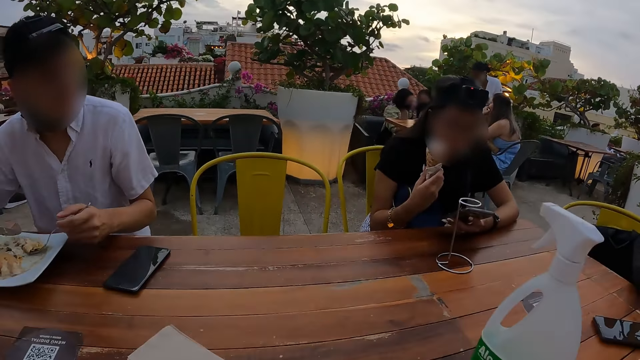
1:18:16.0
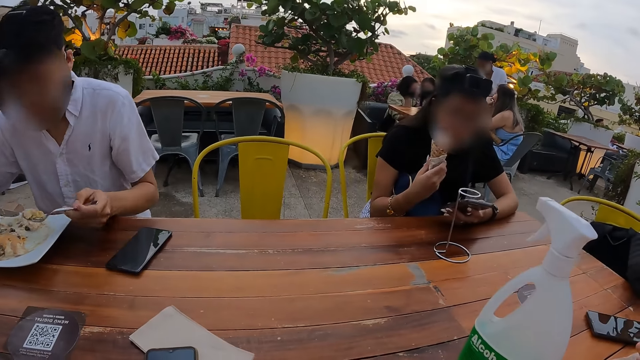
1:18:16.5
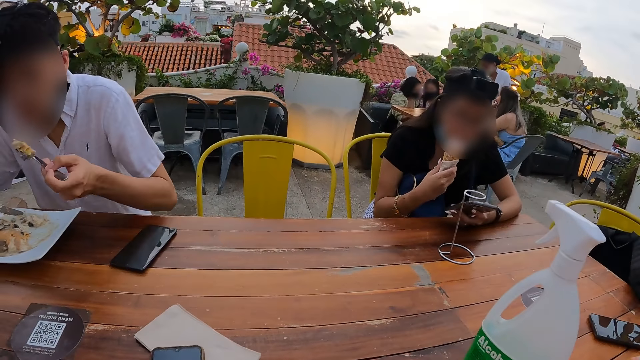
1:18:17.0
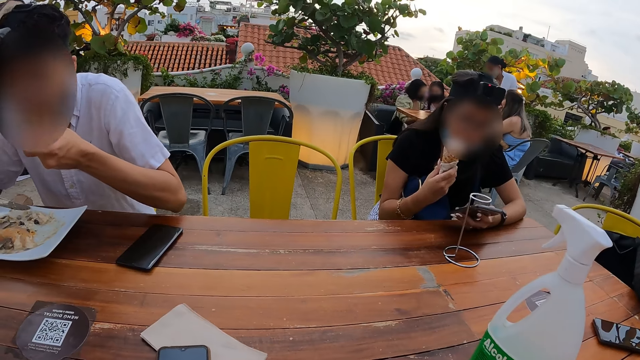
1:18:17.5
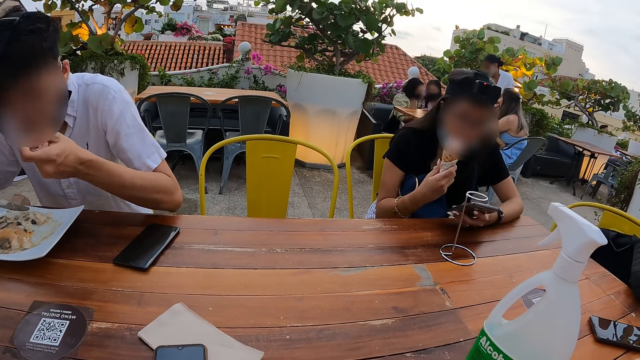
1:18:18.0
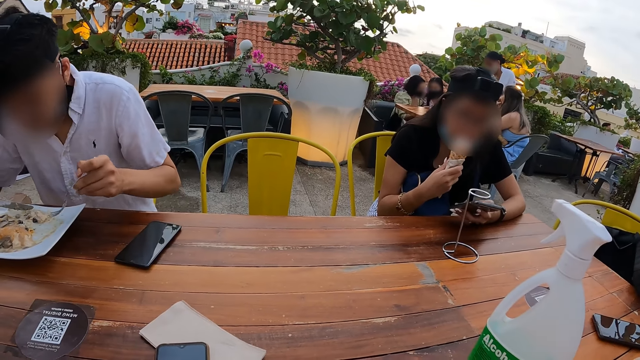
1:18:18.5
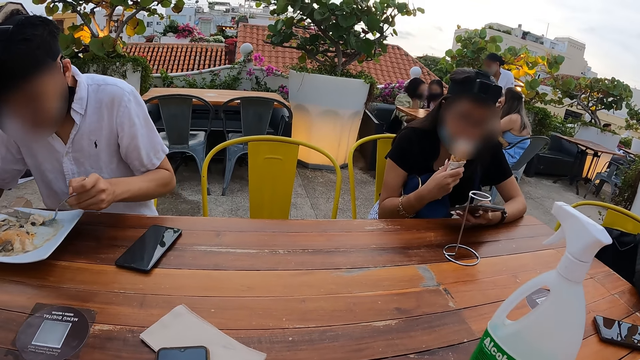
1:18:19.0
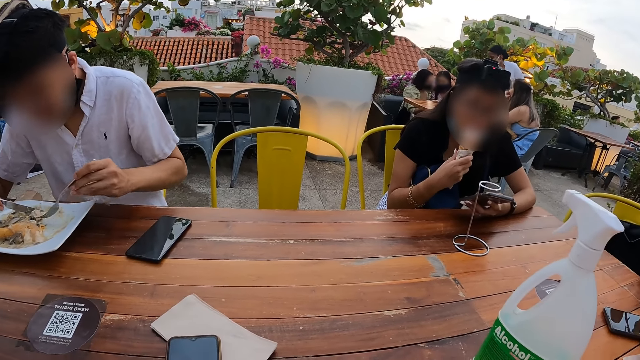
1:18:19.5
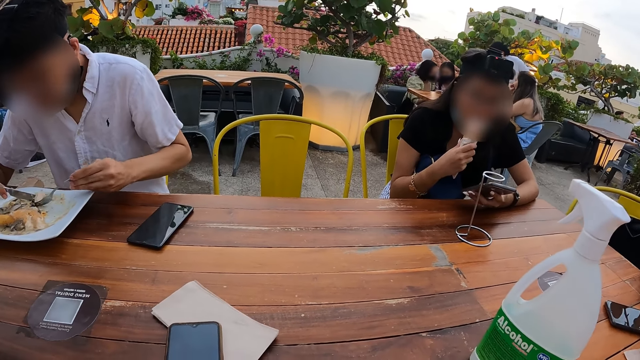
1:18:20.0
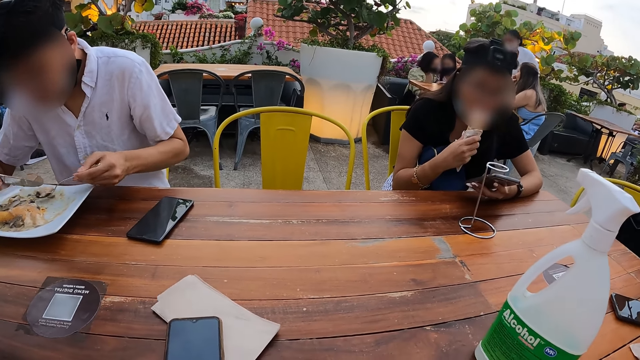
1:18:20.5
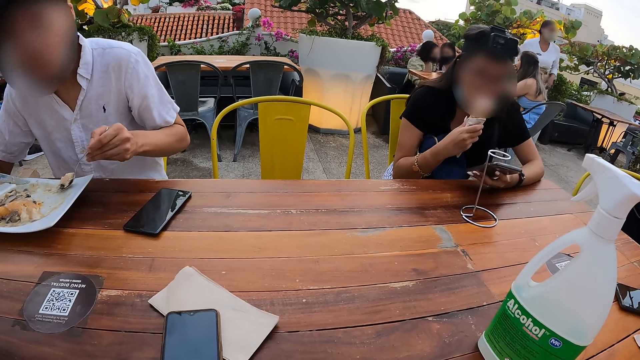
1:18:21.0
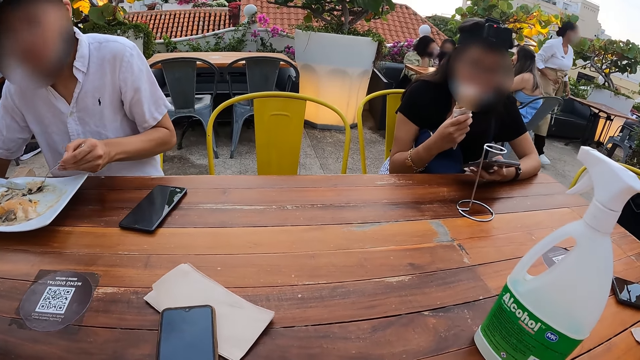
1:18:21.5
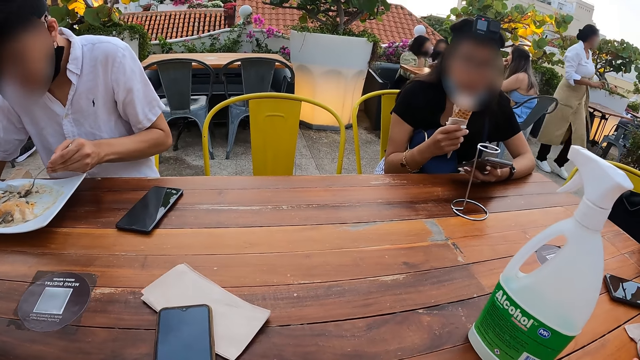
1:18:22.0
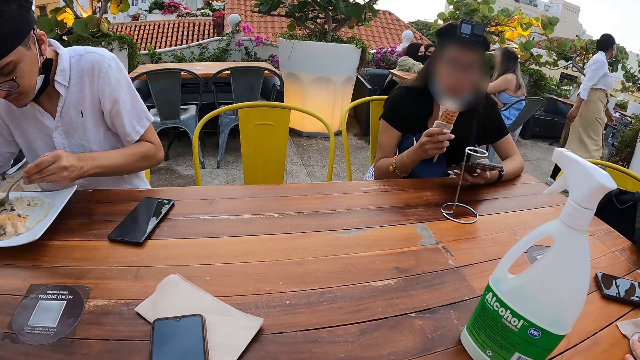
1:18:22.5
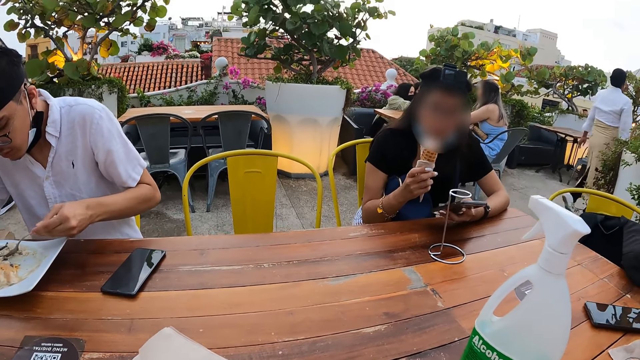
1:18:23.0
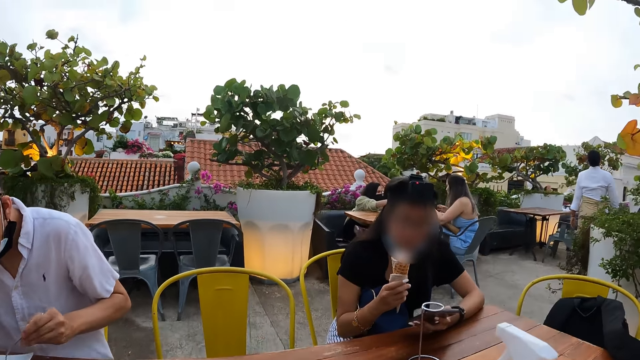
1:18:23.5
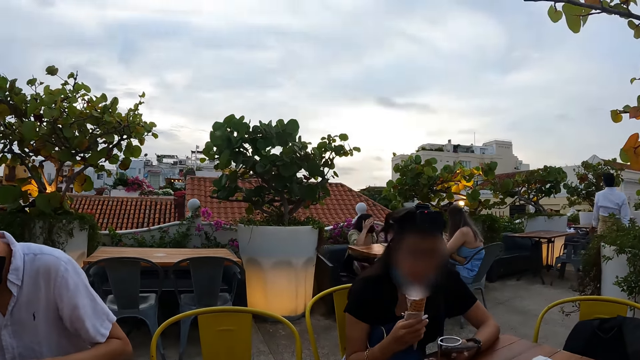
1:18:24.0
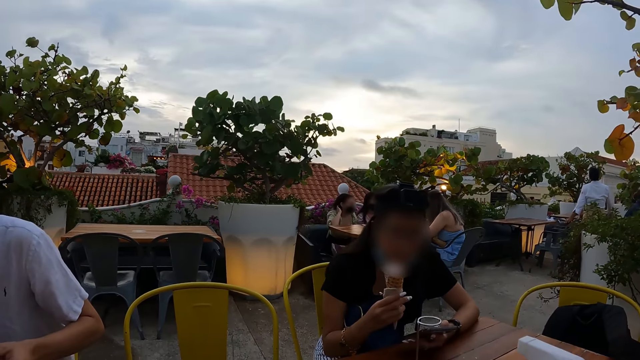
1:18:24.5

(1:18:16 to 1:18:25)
A person eats. The camera wearer looks at the table. The person scoops the food.

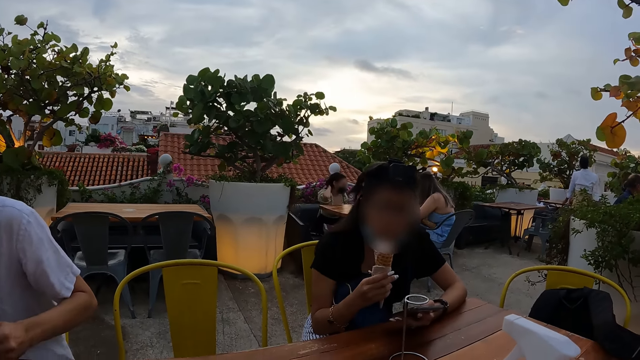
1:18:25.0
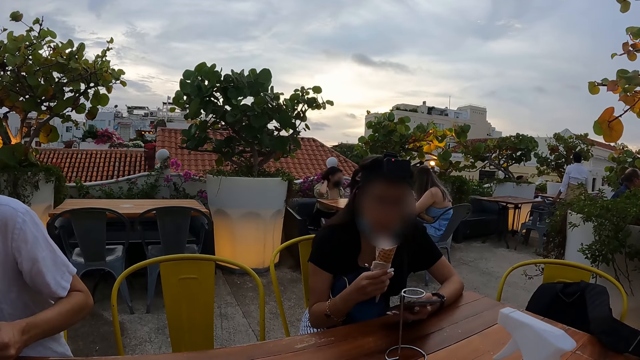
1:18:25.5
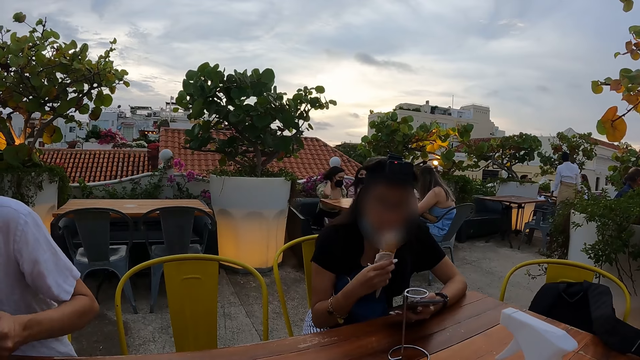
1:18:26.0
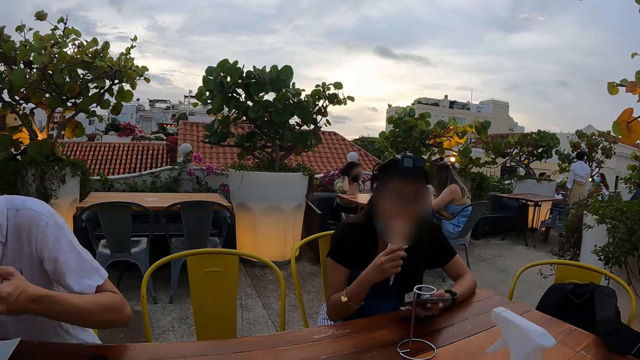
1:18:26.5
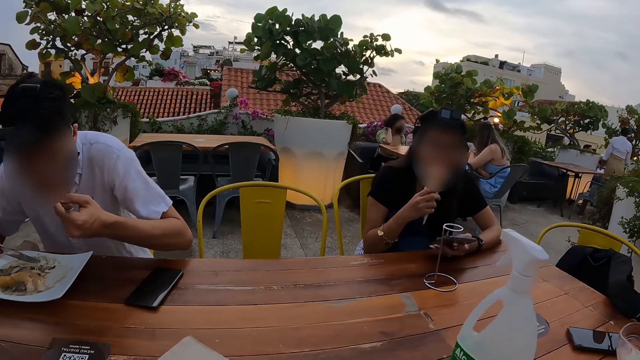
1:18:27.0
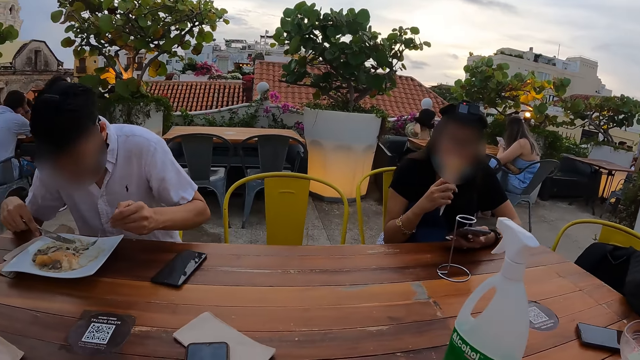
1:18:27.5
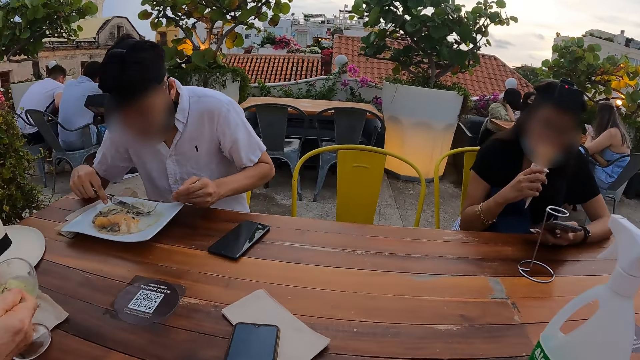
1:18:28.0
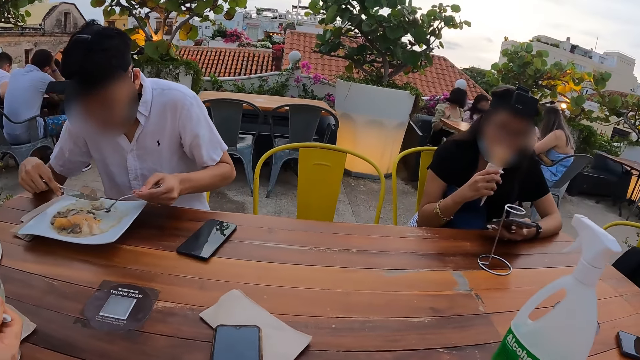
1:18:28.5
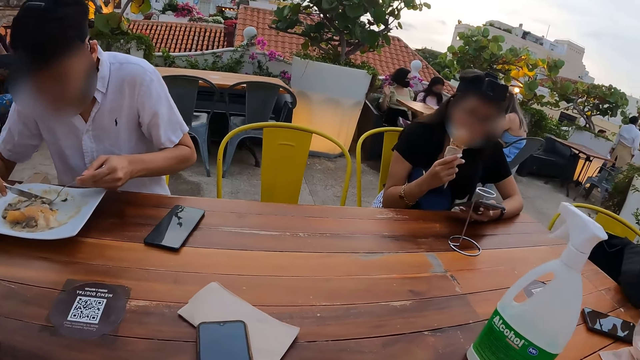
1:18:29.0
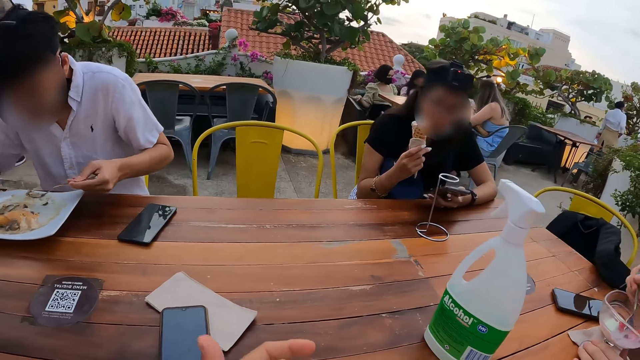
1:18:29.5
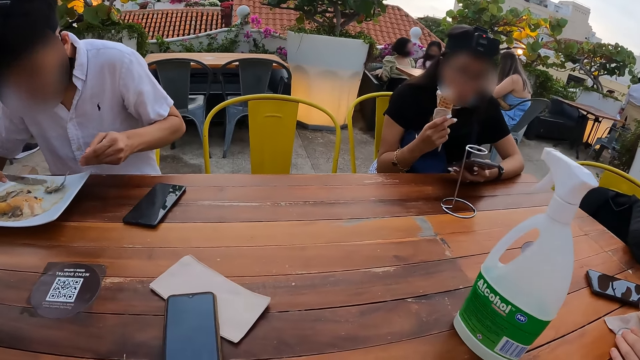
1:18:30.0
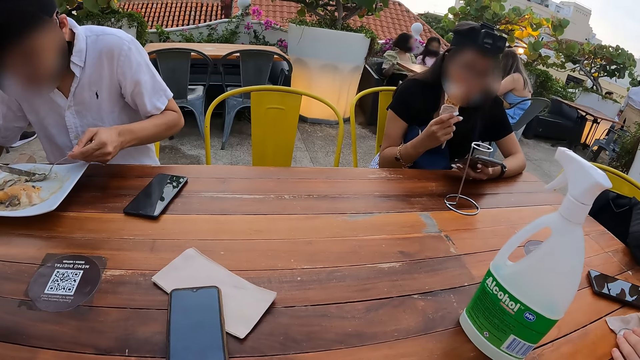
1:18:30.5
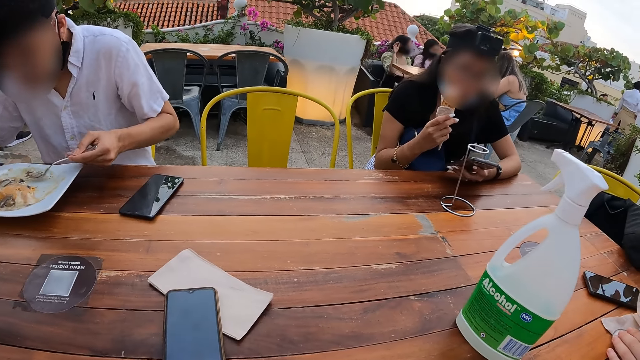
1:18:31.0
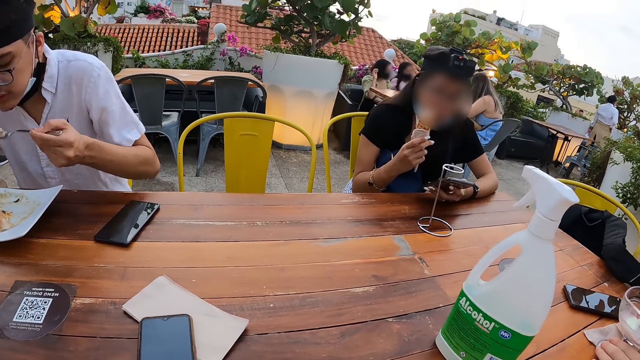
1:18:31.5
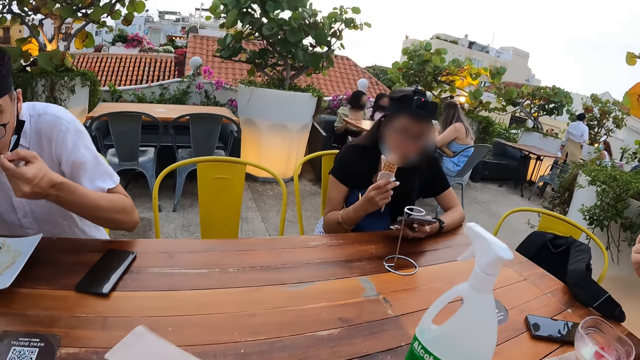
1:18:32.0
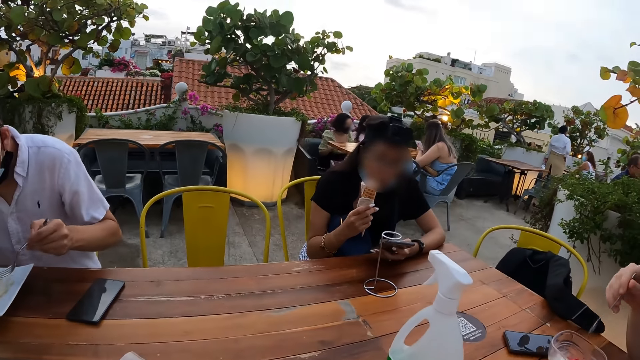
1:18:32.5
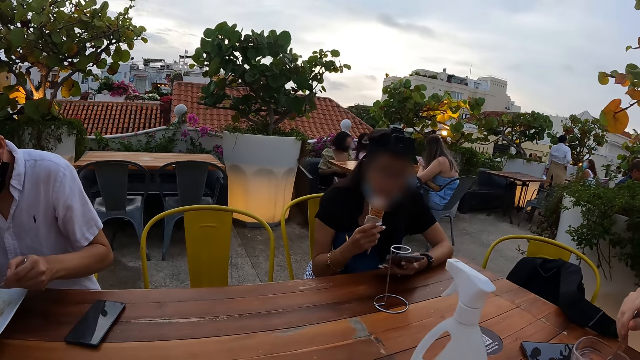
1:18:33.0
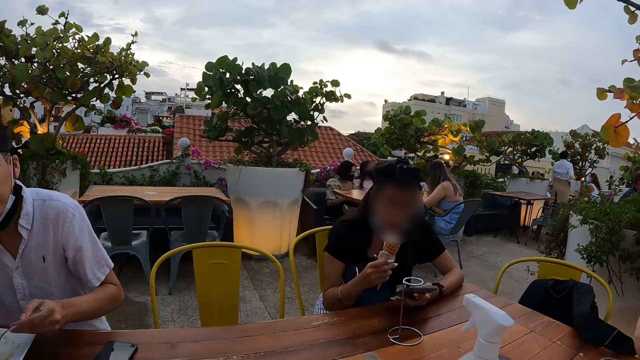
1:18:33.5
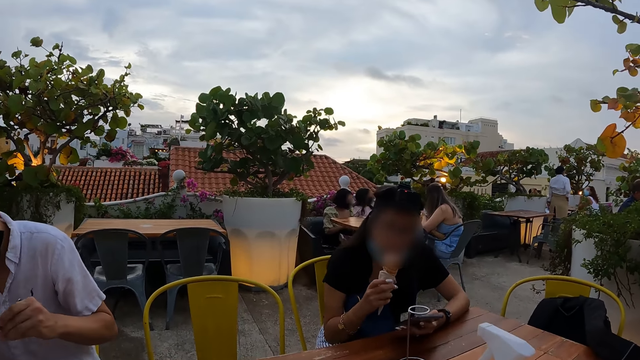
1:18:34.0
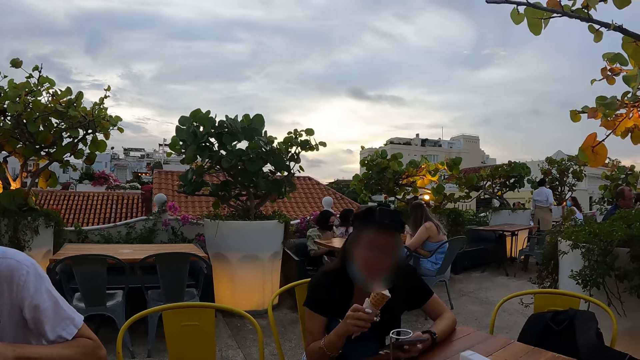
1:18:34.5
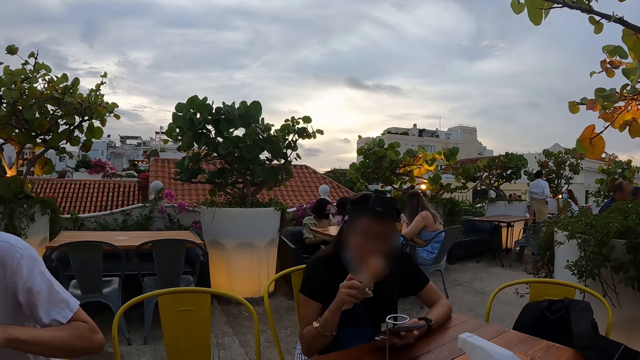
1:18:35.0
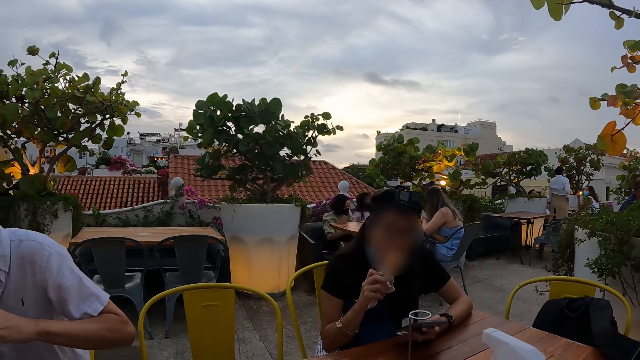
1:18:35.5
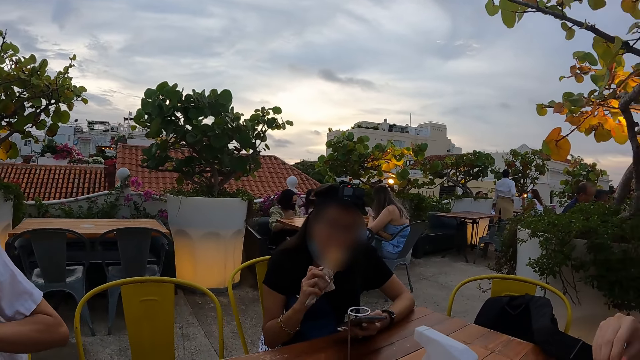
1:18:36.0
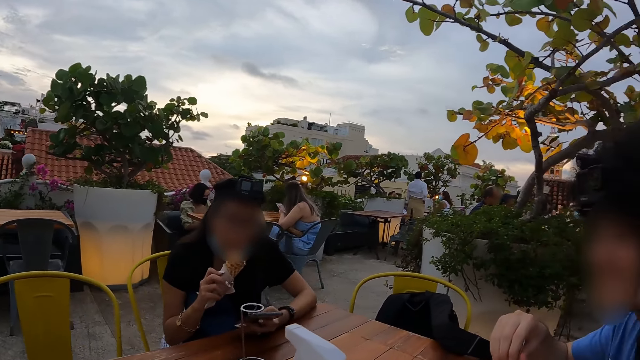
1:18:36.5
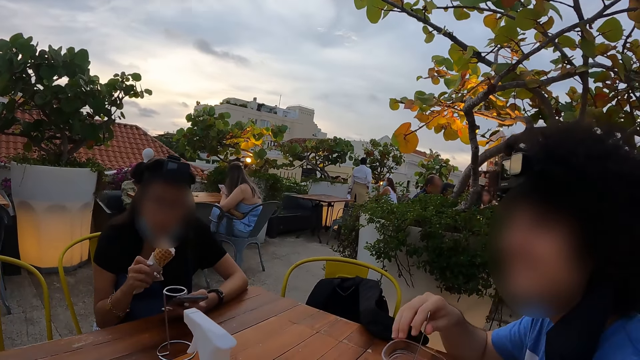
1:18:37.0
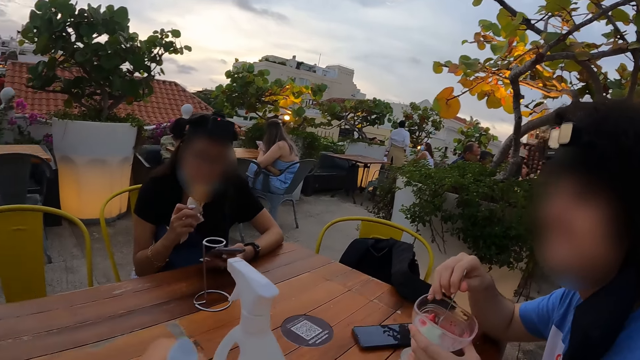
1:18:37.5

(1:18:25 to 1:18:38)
The camera wearer looks at a person. The person eats ice cream. Another person scoops the food and eats. The first person eats the ice cream.
